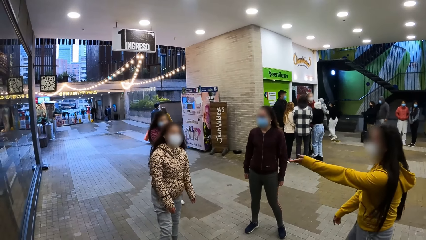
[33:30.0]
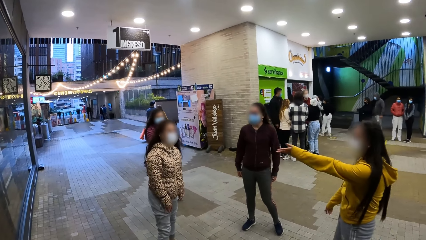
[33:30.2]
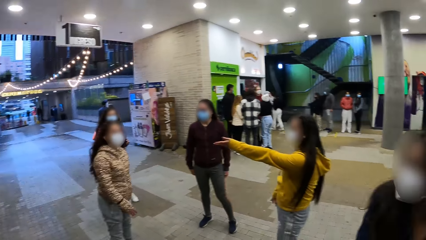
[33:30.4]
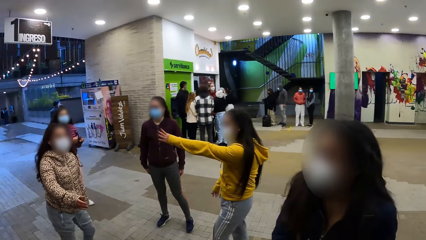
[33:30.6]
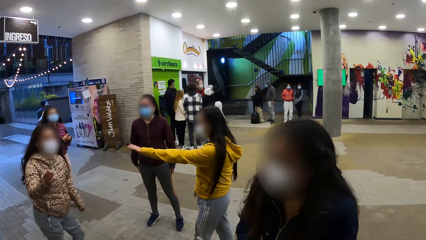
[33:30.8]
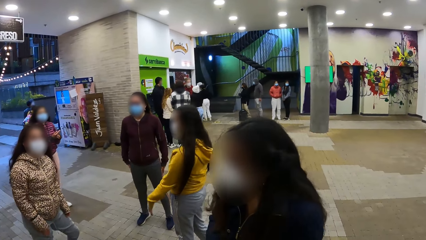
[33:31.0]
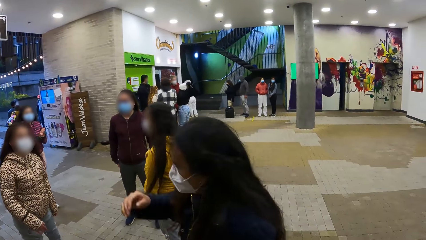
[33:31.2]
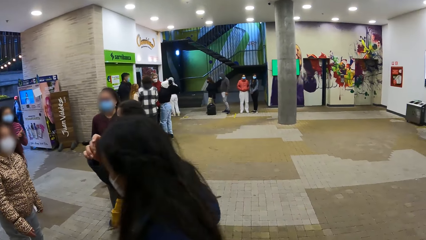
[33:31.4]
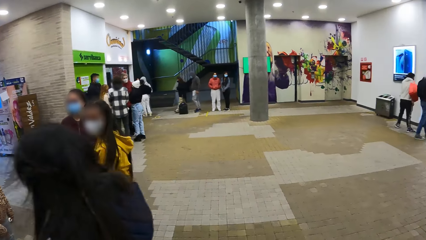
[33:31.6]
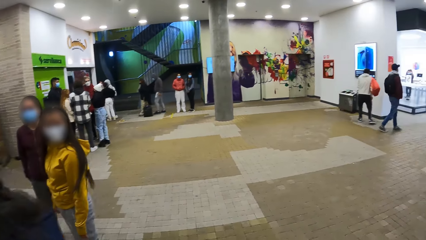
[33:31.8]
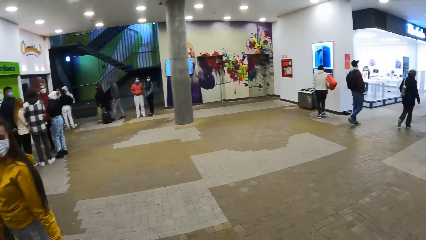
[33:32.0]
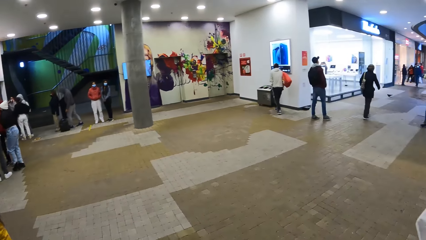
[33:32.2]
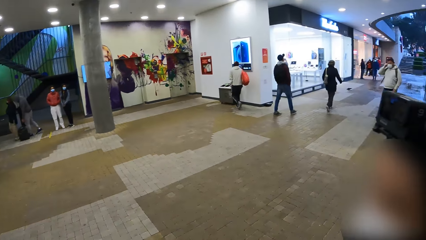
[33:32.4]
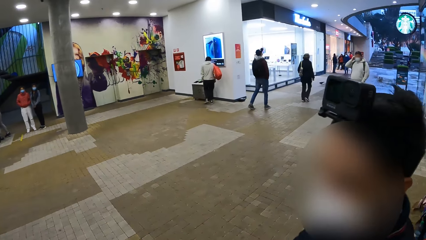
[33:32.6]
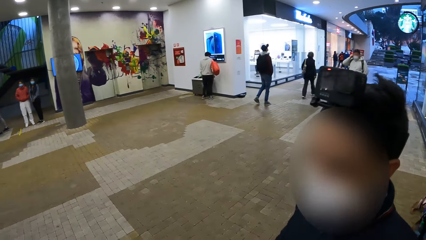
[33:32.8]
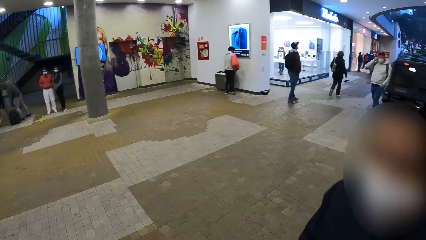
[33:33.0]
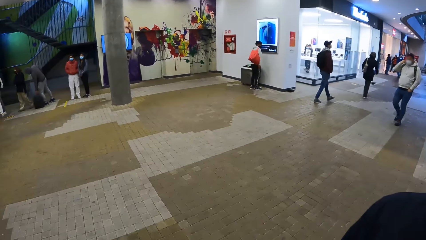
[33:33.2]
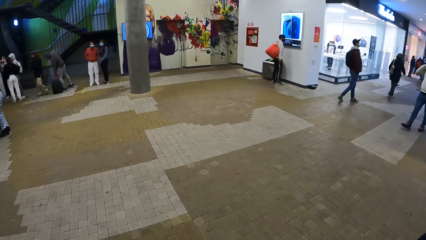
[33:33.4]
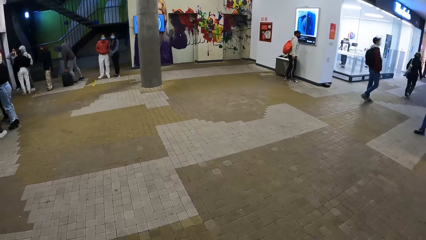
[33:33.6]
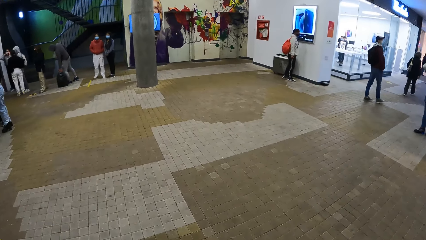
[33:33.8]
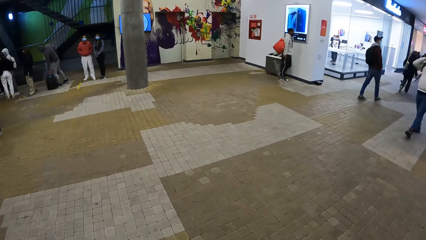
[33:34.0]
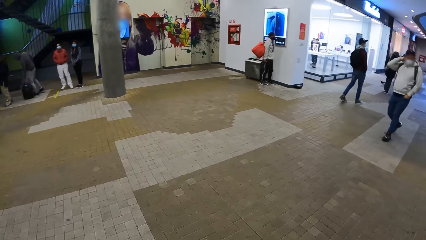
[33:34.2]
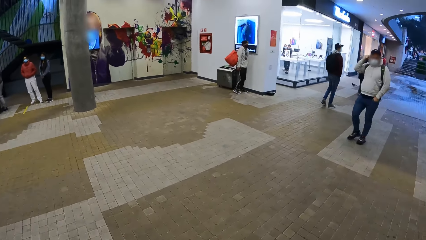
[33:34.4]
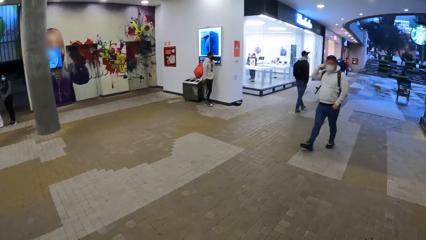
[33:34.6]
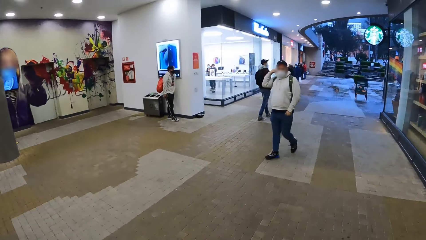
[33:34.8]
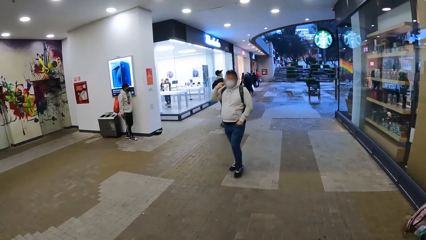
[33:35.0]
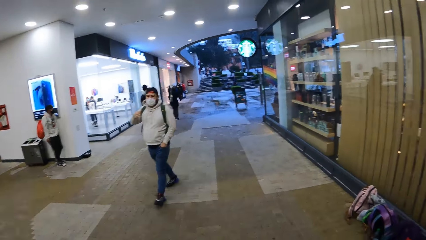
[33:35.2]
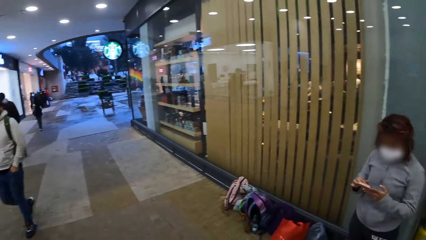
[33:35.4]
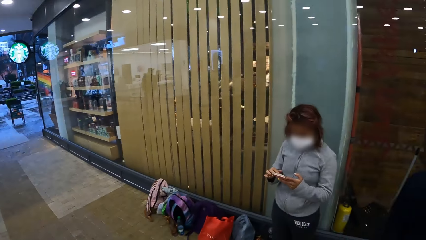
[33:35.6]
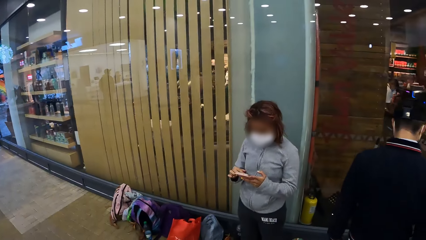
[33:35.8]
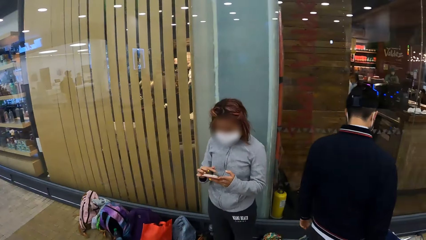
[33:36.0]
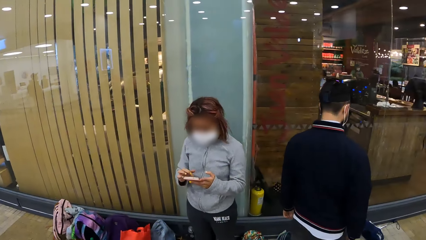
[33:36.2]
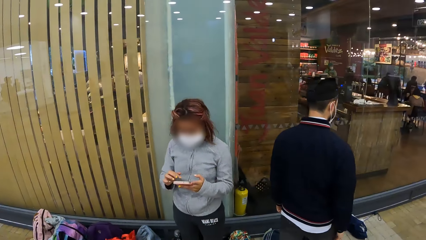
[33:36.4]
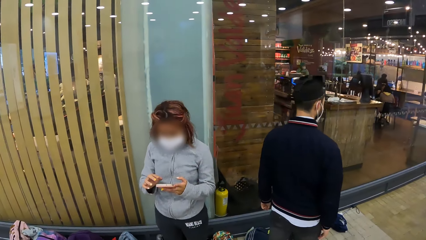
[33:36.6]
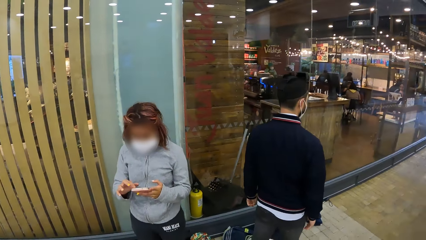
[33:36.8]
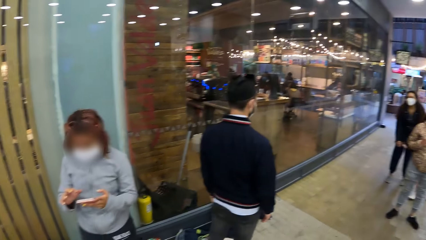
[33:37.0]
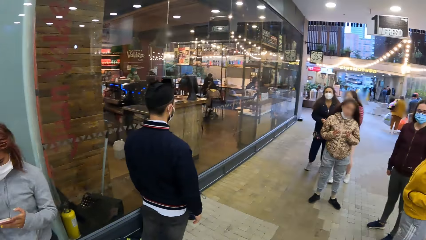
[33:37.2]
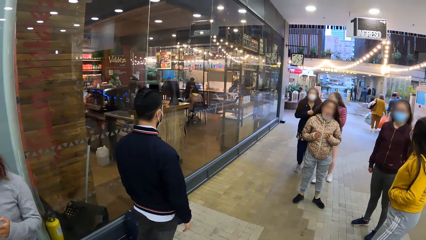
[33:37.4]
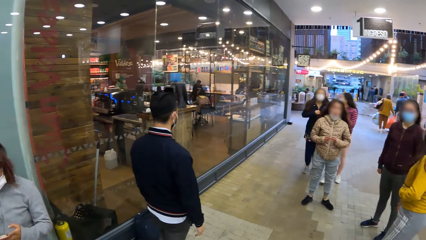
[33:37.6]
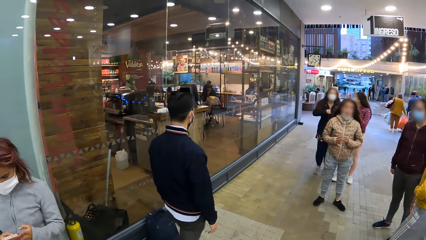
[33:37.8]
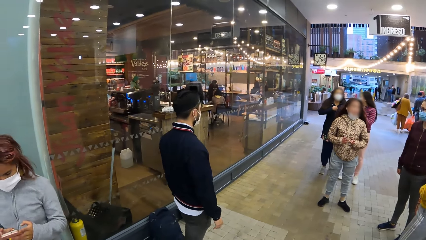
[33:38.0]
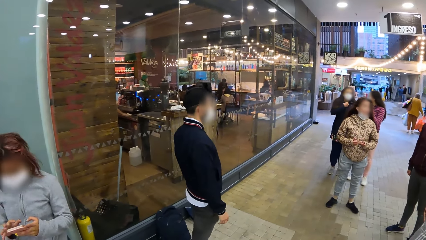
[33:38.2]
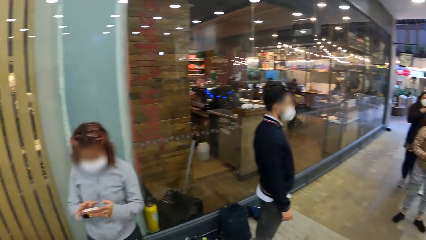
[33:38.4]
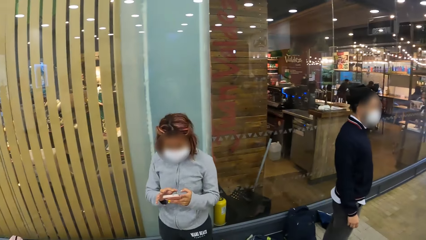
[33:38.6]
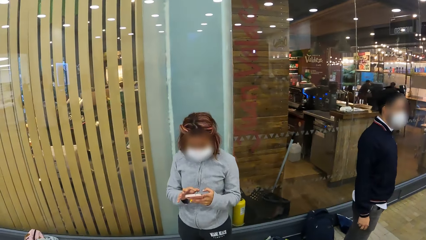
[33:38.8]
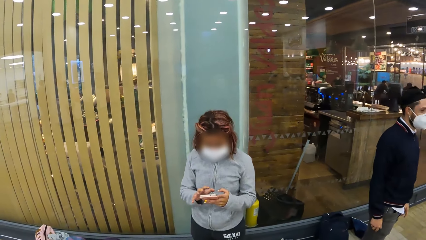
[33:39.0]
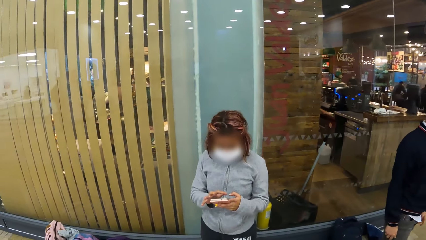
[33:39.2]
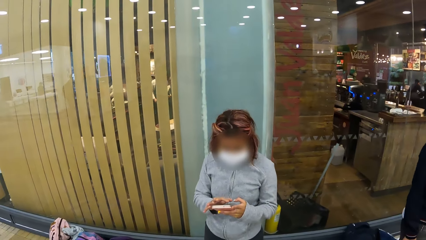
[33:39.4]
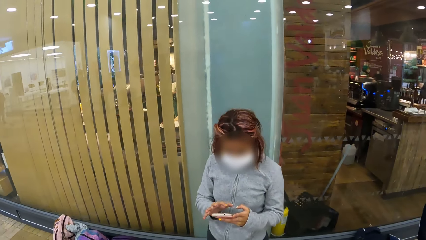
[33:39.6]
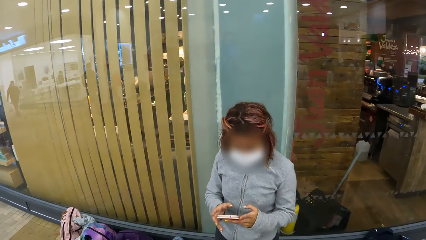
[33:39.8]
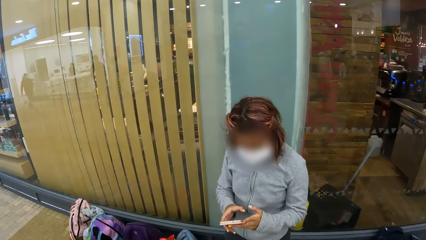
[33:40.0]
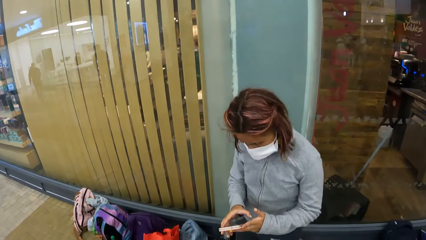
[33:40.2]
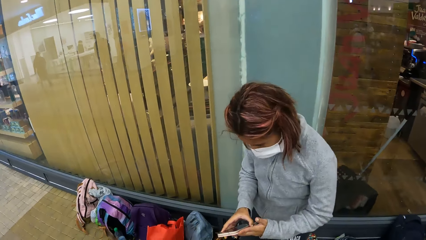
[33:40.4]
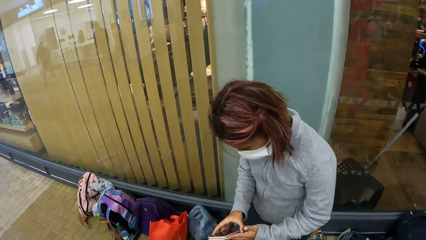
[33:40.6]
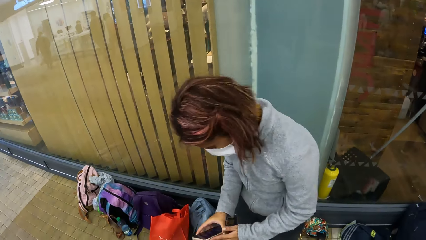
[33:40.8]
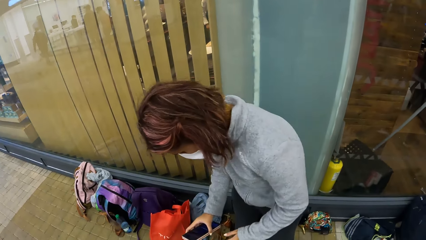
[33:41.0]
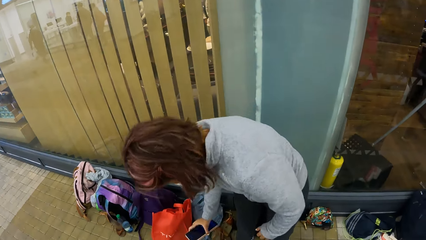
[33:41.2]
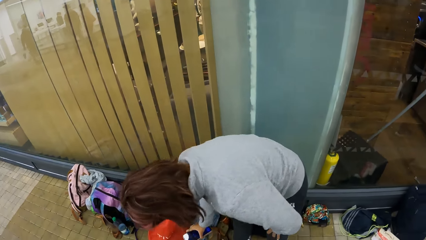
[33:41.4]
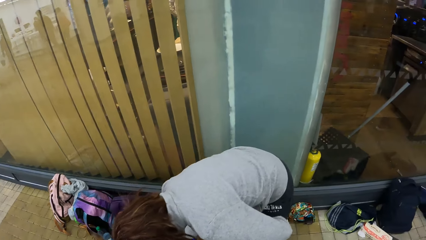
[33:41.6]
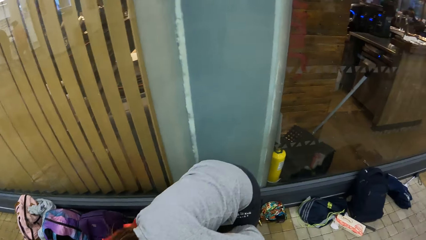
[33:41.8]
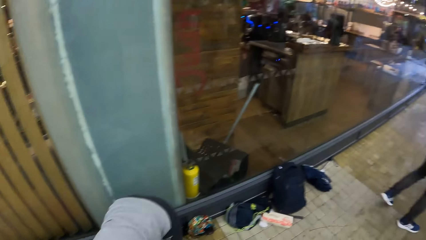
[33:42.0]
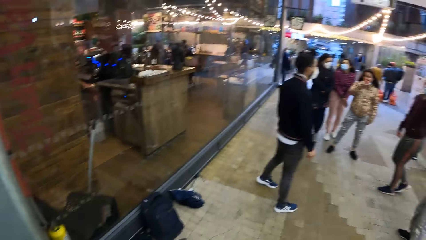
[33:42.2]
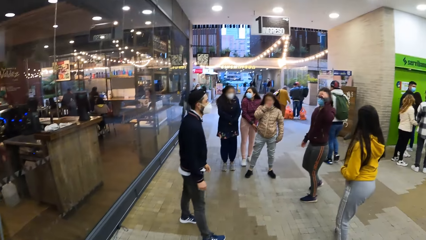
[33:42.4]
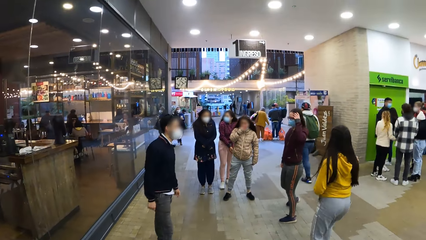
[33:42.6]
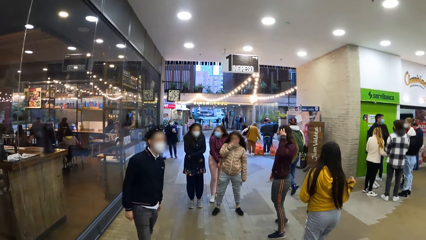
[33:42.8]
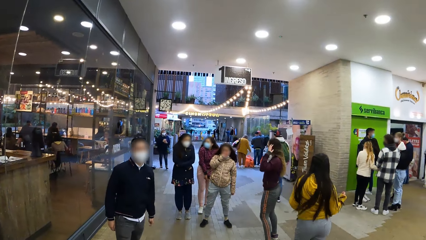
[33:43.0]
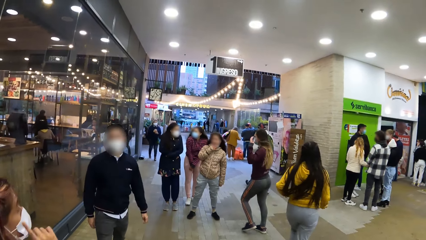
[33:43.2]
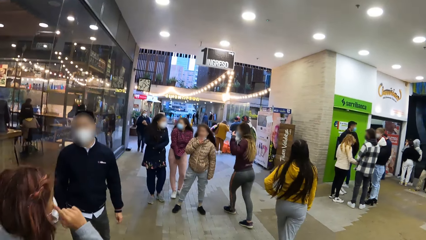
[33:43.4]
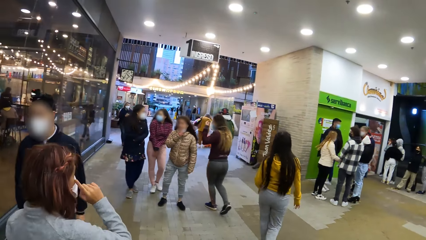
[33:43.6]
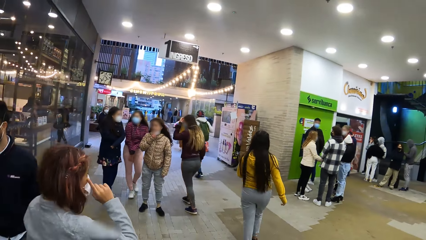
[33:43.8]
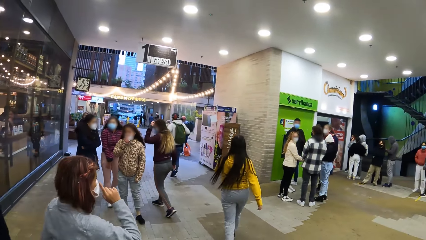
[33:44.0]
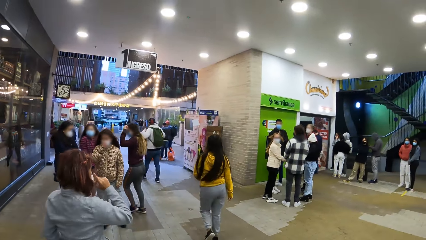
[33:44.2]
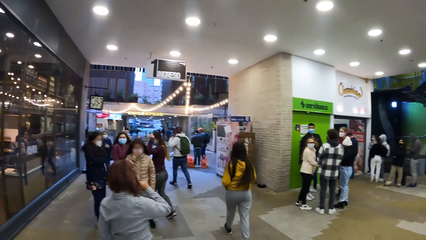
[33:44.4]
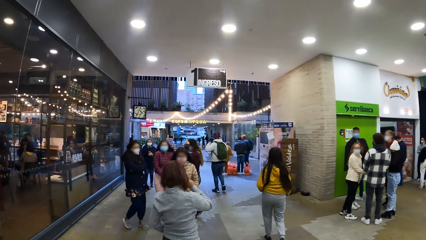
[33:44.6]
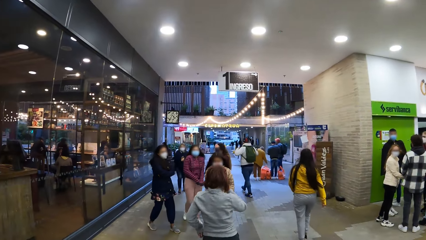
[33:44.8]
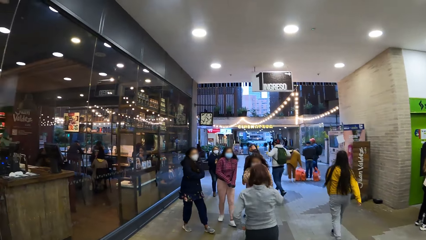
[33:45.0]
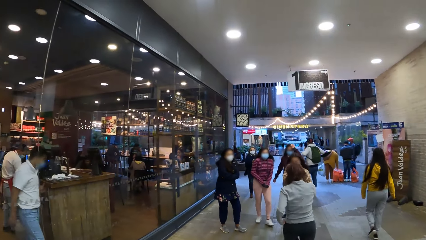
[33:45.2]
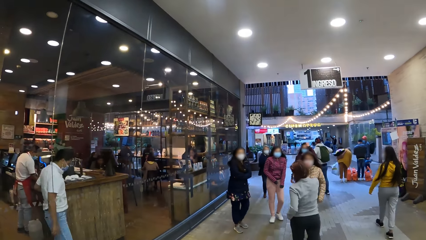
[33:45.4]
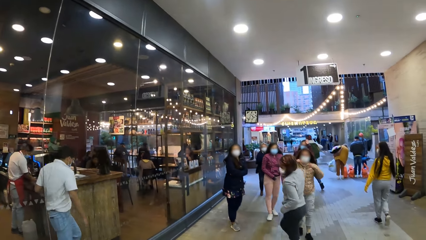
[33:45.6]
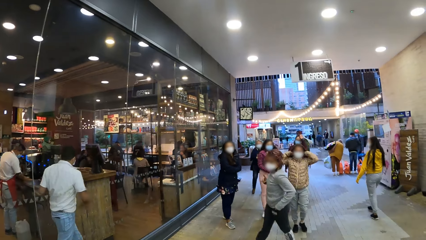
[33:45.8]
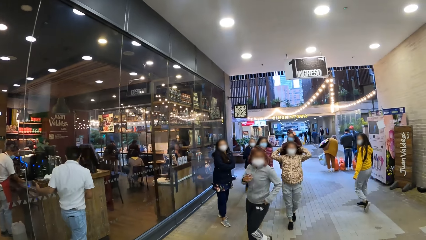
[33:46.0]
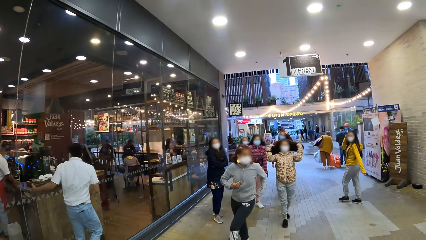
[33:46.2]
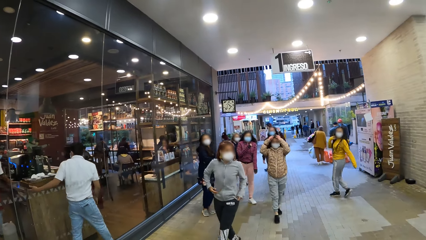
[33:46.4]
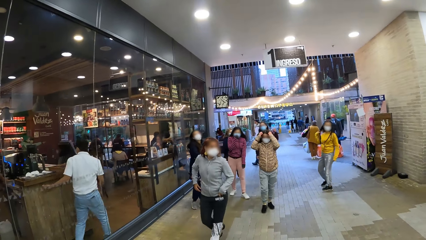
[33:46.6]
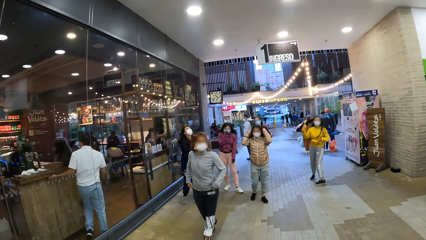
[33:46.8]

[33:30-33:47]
The camera wearer looks around. A person uses the phone, puts the phone on the ground and walks on the ground. Another person walks on the ground.
